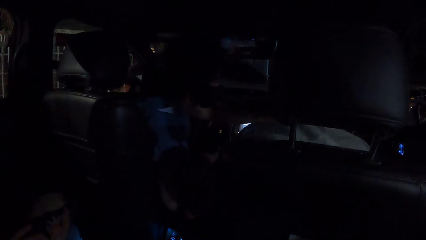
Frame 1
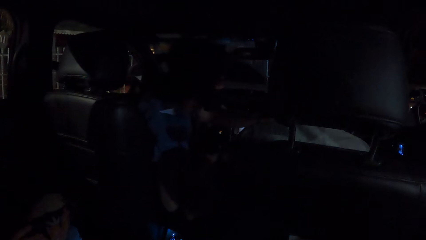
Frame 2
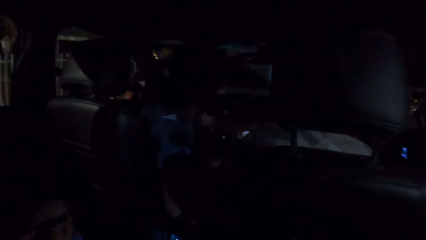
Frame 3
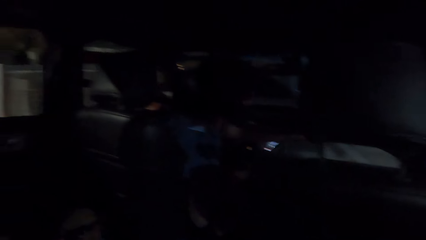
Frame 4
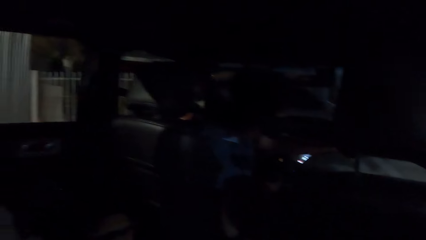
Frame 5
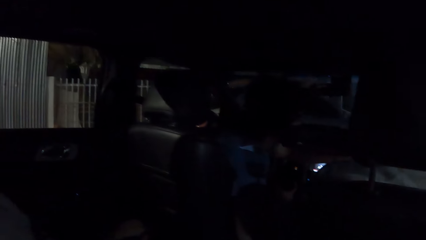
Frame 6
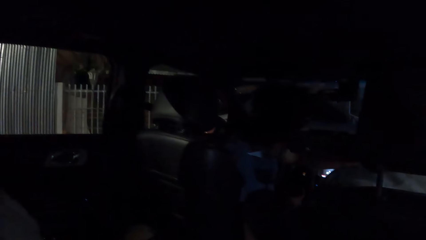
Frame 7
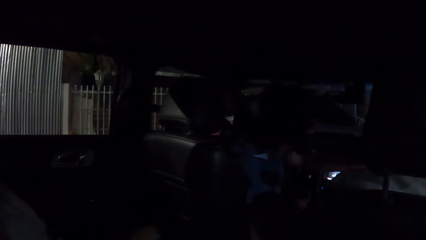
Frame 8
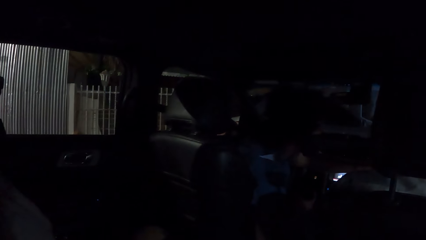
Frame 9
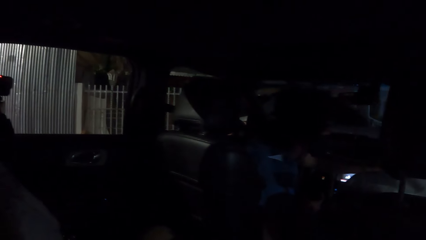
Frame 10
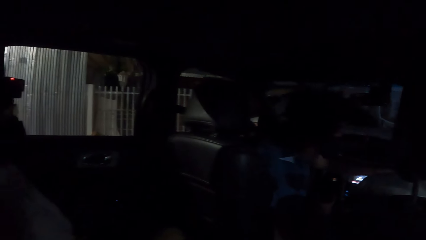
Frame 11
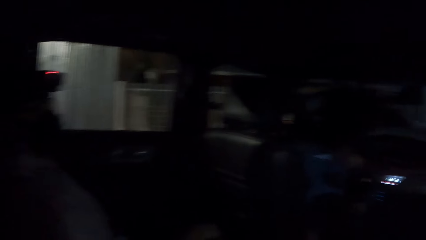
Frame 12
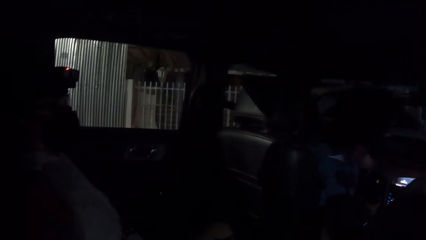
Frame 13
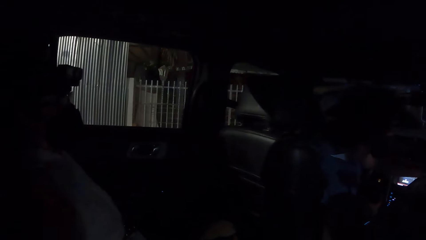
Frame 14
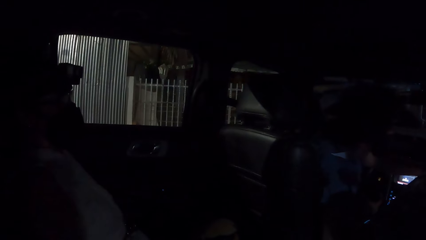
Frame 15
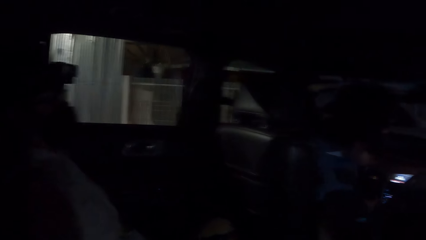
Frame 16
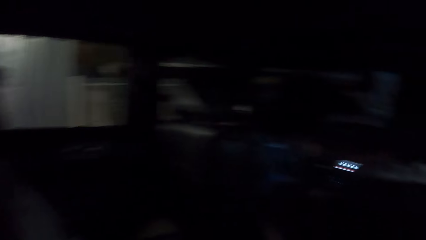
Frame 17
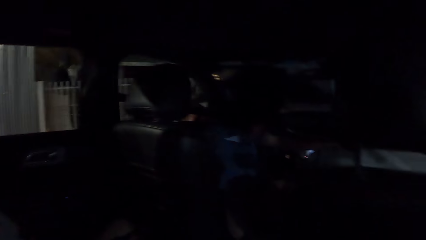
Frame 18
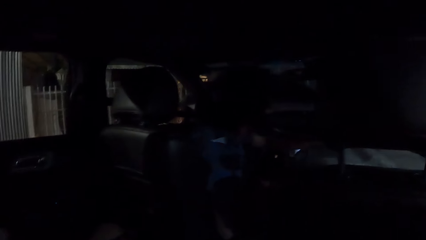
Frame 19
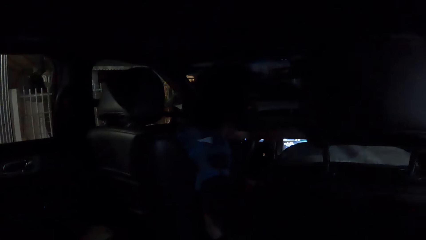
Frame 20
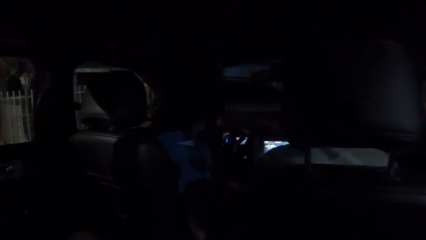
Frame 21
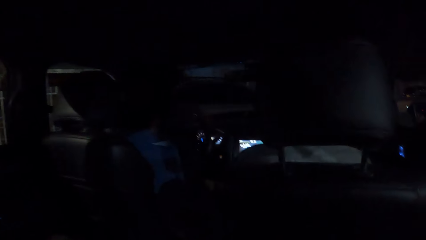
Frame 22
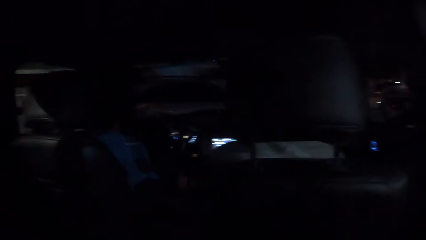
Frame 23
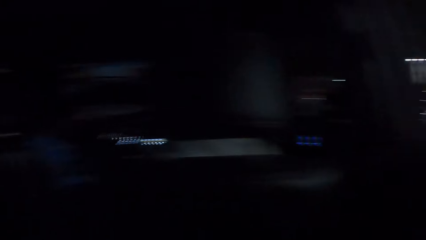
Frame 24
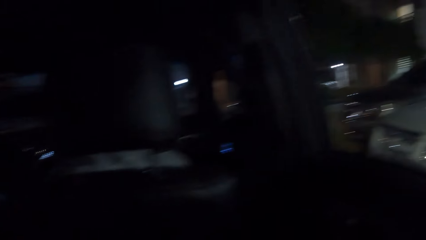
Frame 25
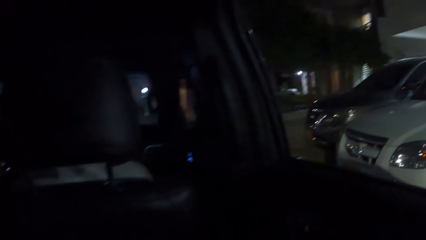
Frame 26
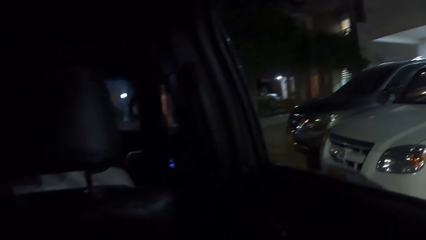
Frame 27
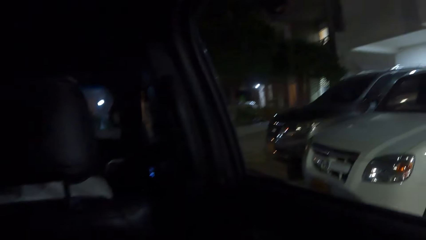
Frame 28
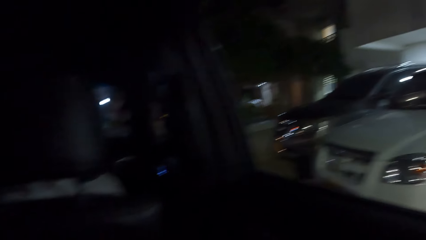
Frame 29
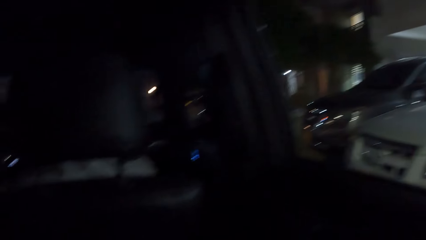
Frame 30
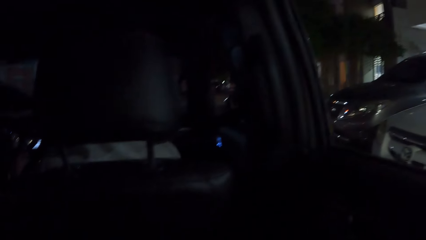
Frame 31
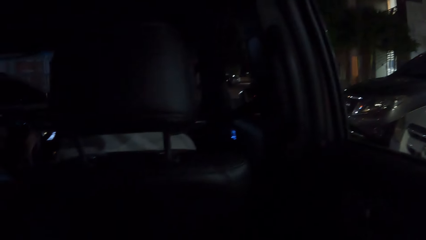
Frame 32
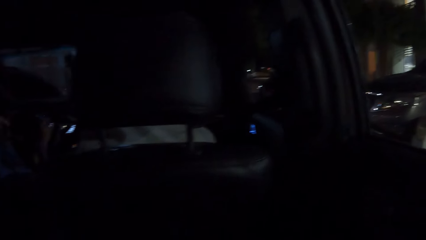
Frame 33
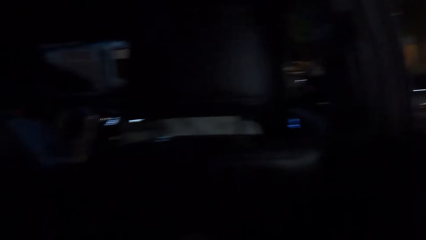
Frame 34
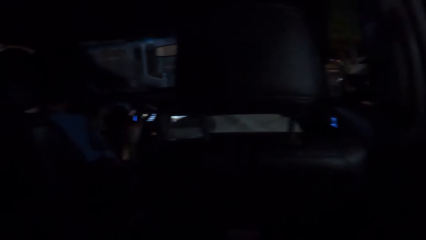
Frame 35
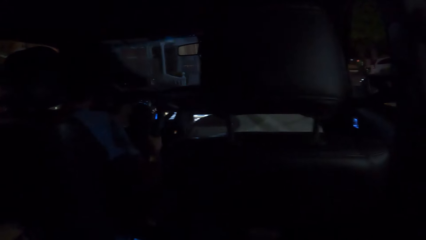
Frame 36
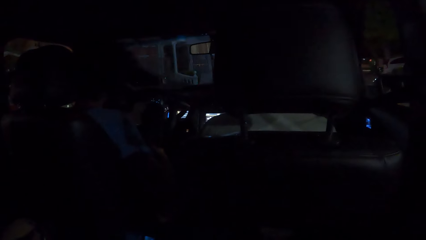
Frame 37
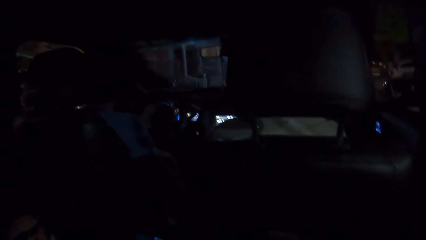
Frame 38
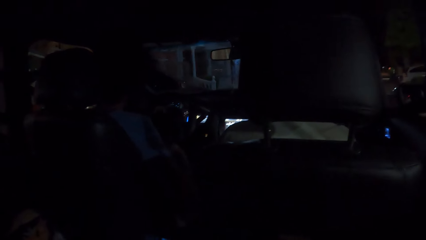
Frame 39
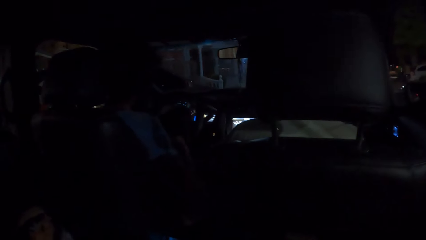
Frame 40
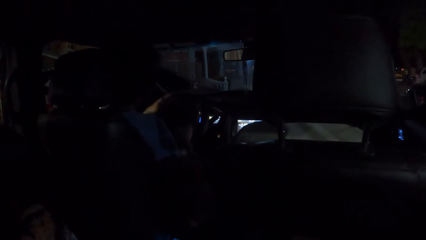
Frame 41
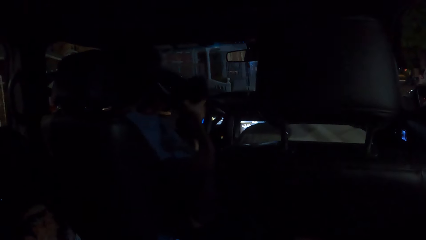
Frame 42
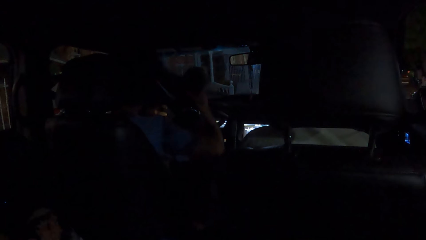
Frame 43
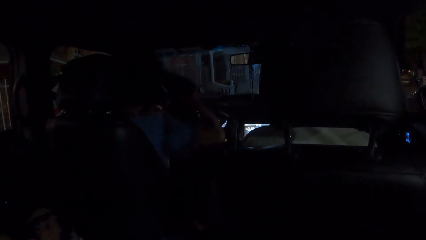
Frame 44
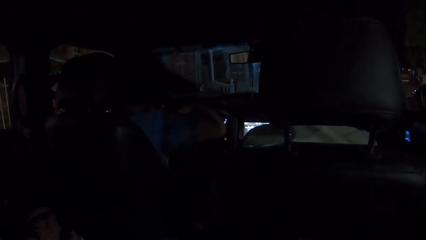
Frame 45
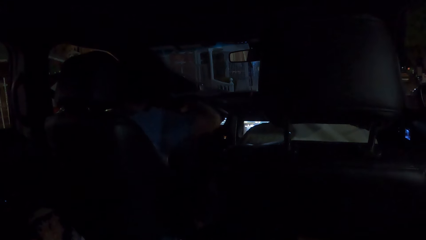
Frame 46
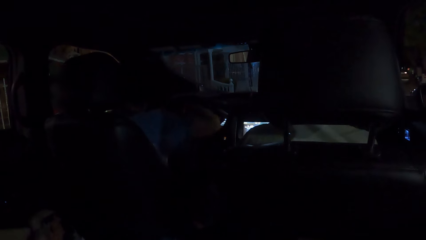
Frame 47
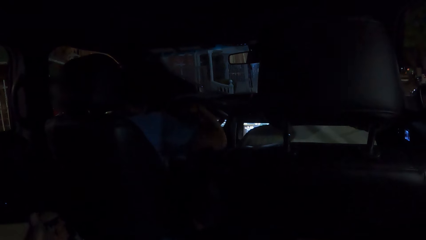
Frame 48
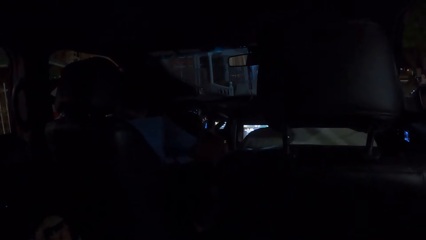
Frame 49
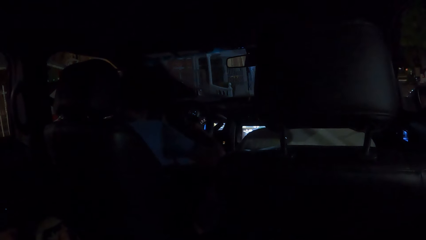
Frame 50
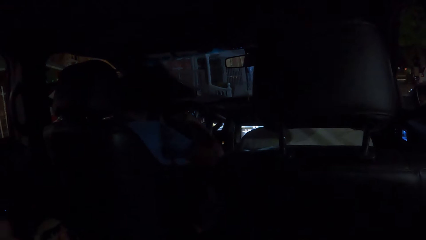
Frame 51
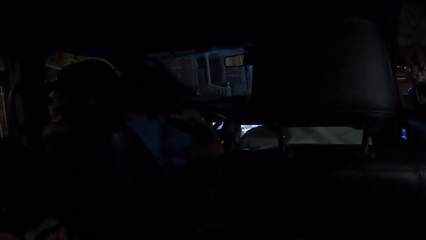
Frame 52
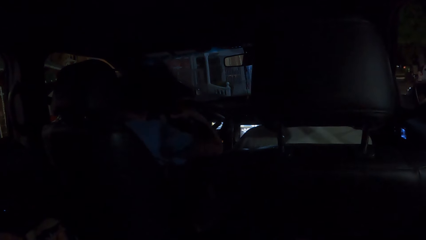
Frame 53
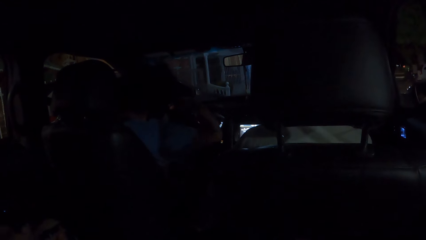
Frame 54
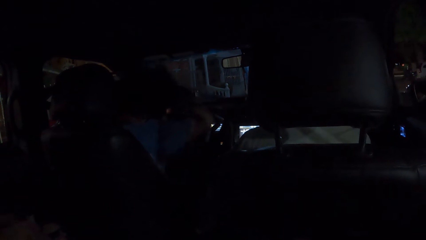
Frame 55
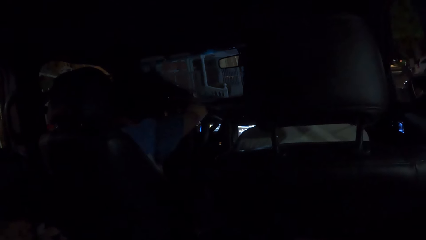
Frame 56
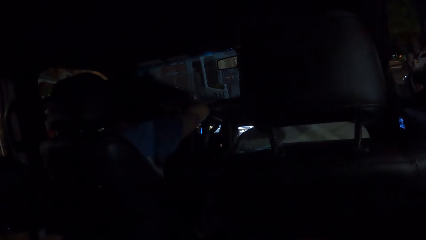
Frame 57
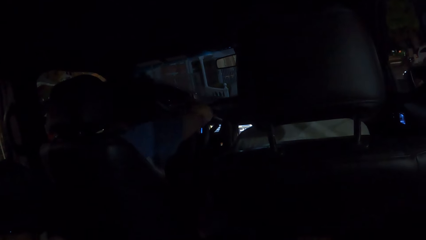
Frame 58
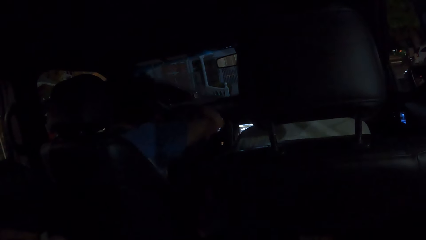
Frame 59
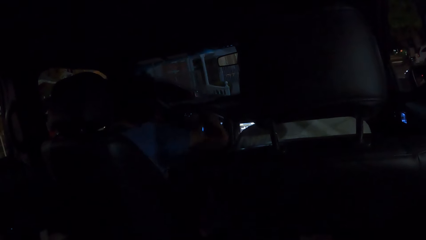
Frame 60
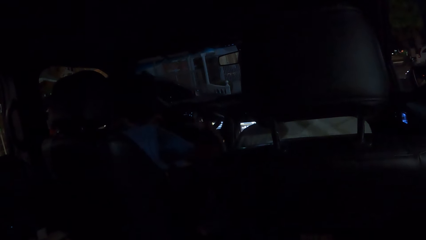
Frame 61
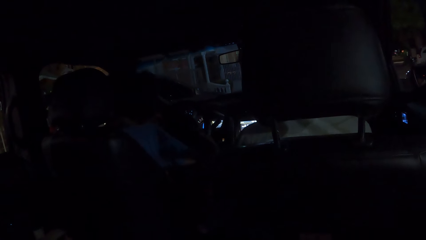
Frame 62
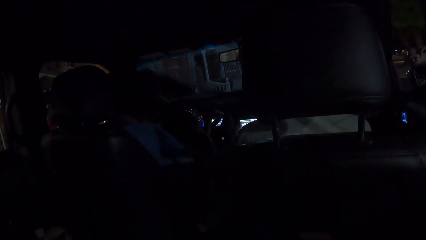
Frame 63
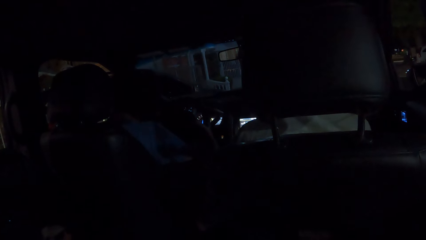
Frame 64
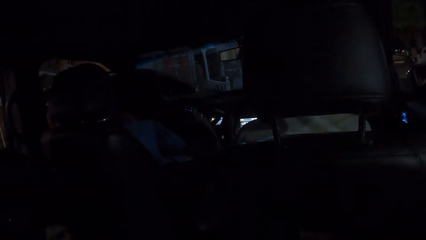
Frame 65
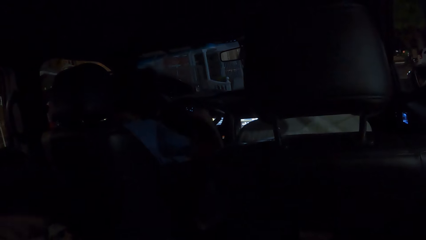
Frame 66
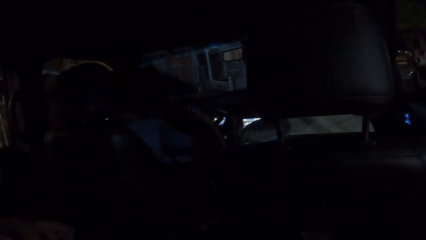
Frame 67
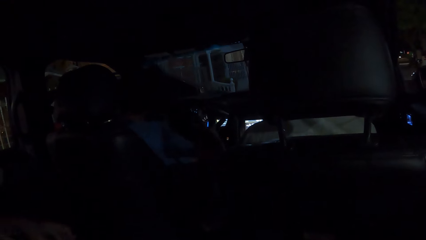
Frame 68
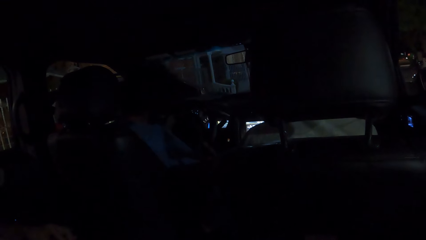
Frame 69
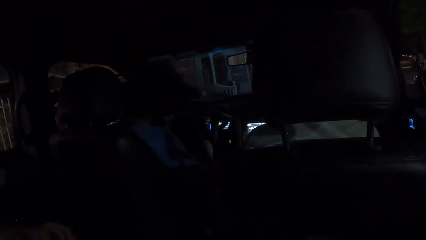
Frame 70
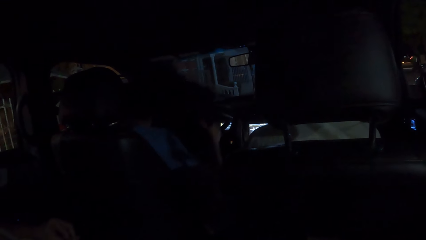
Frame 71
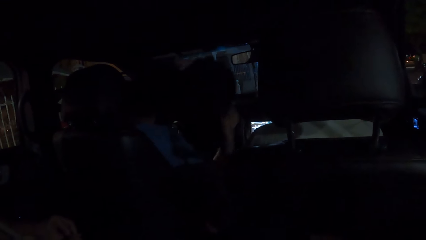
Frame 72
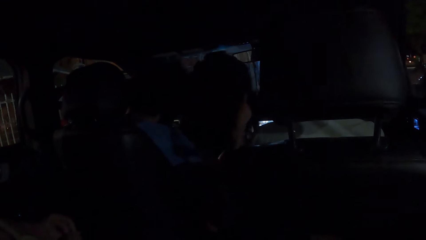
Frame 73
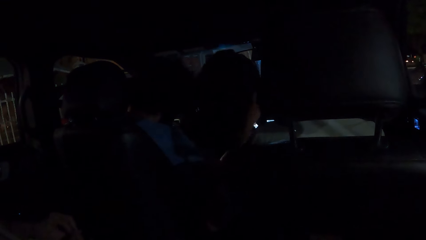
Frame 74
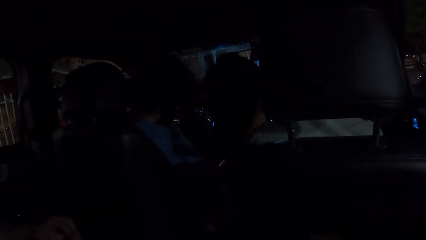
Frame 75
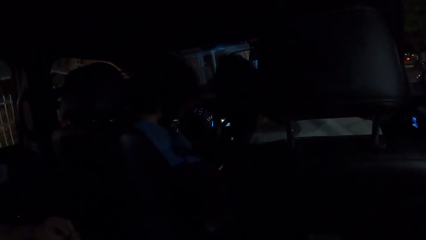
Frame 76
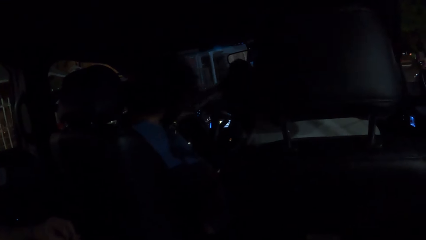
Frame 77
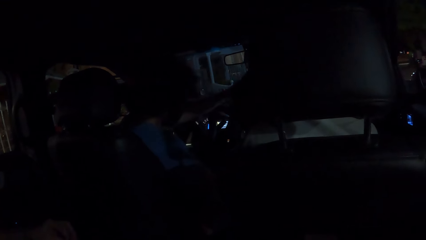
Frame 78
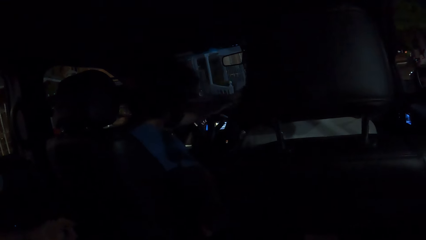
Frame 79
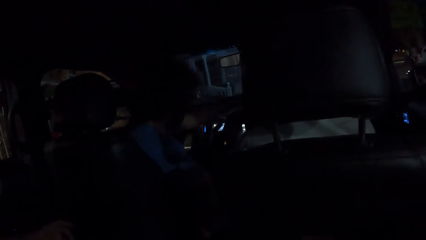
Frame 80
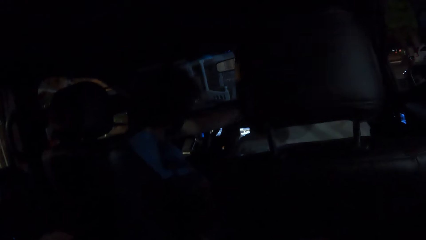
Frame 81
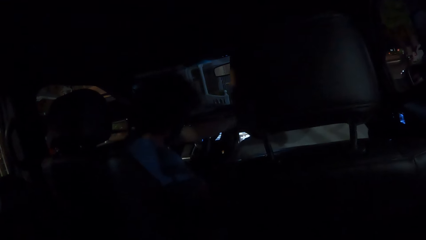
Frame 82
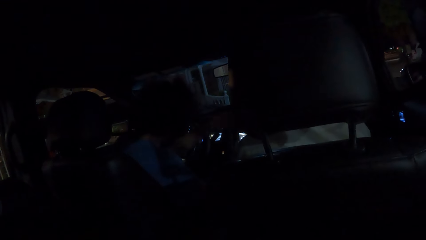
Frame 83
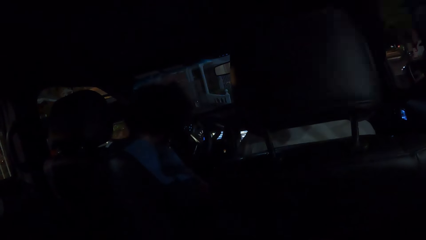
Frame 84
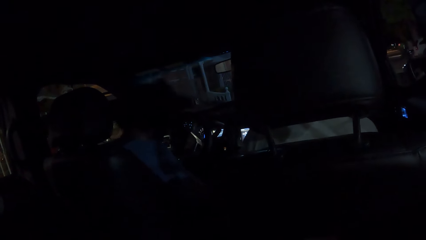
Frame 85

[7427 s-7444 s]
The camera wearer stares at the vehicle. They look outside through a car window. They look in the car. They stare at a man. The man carries the backpack.
